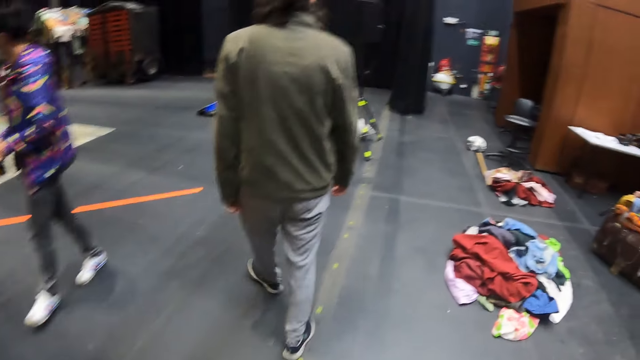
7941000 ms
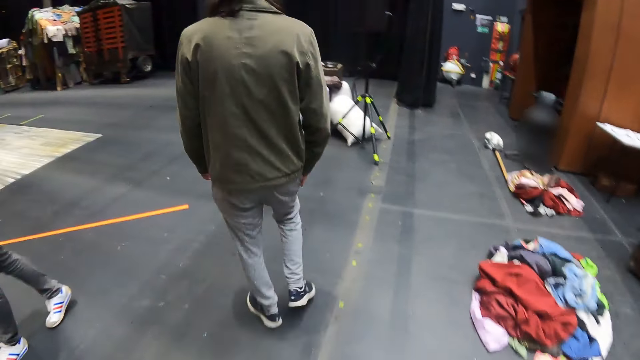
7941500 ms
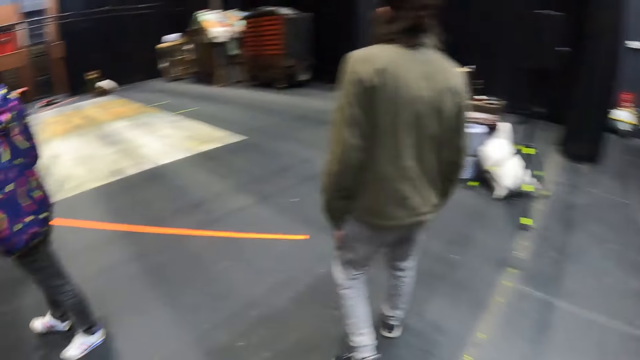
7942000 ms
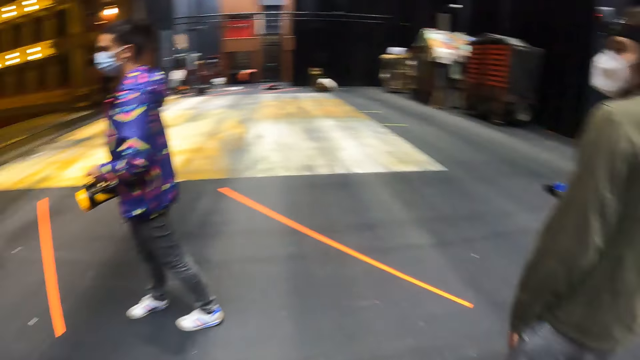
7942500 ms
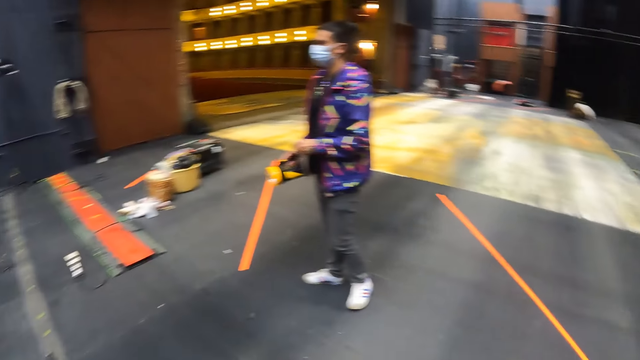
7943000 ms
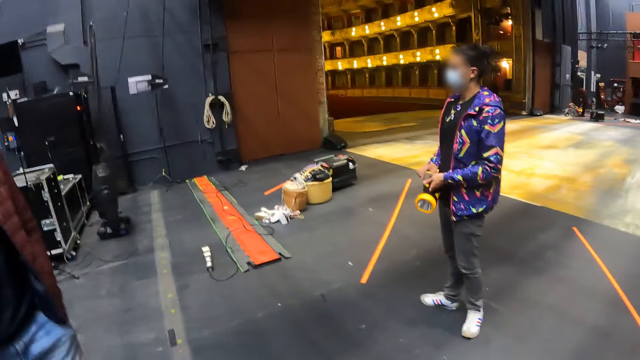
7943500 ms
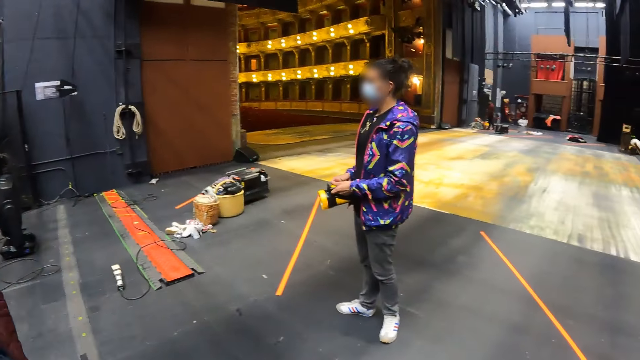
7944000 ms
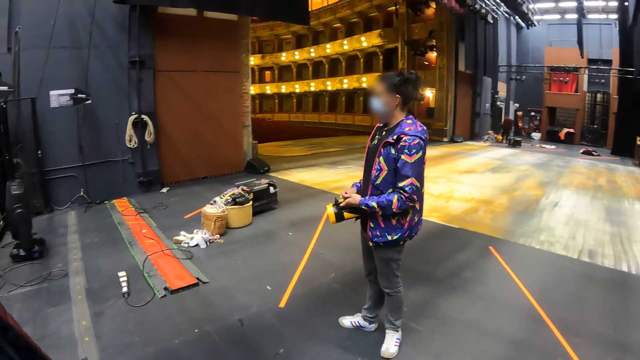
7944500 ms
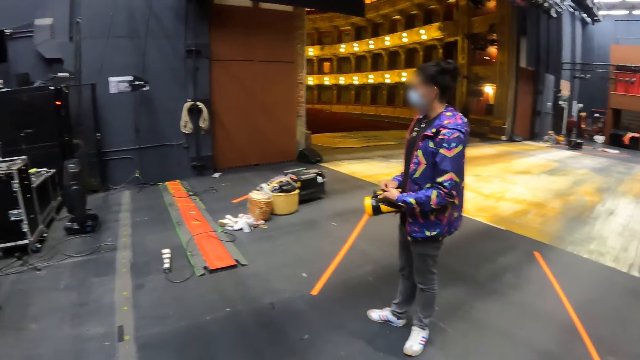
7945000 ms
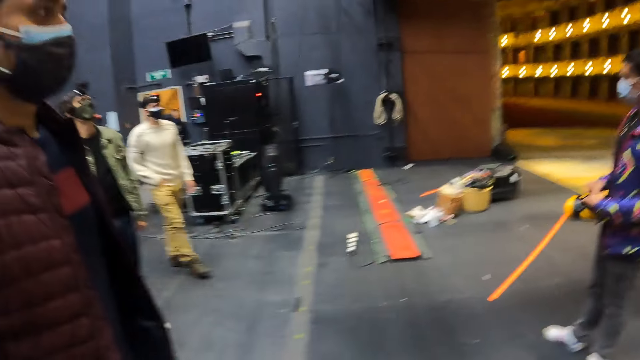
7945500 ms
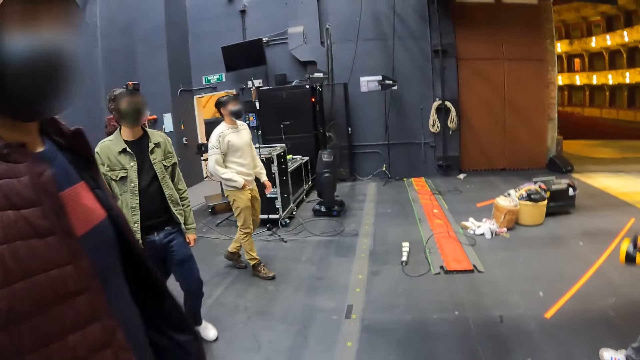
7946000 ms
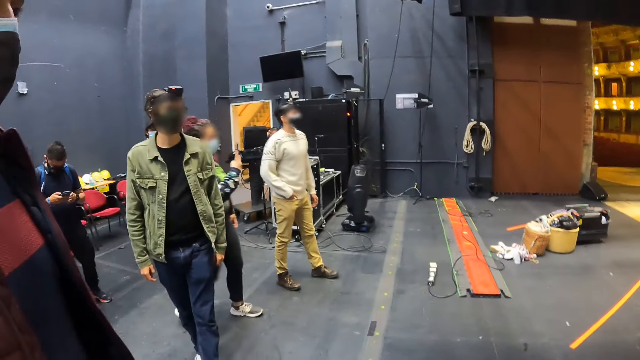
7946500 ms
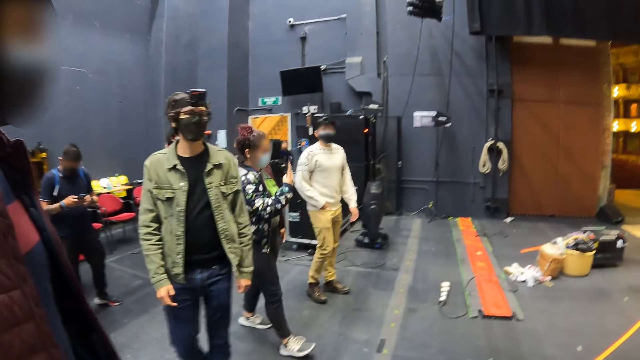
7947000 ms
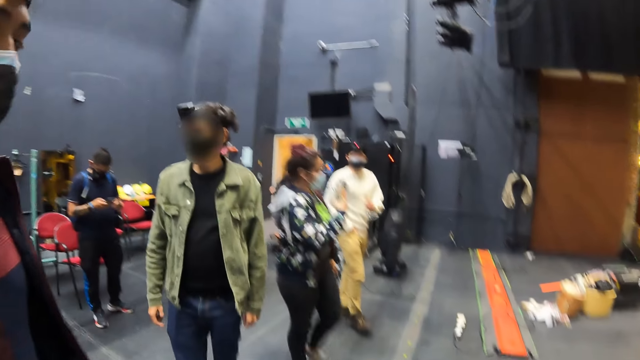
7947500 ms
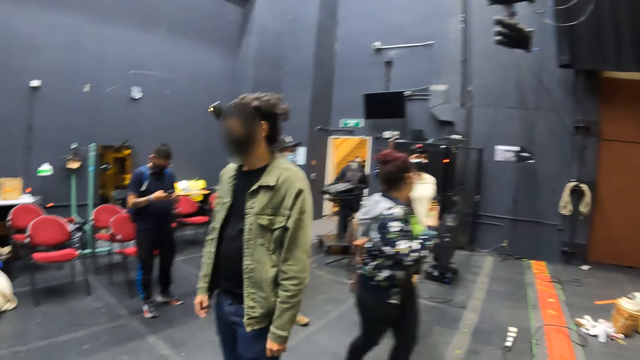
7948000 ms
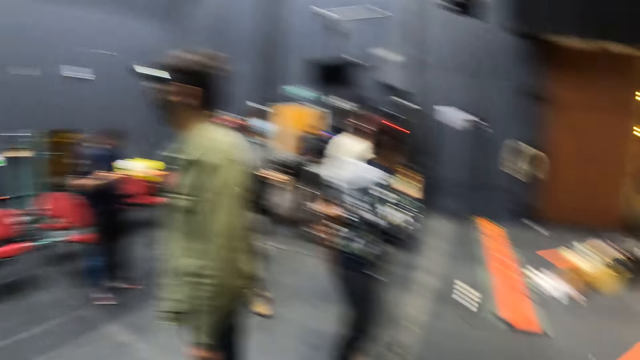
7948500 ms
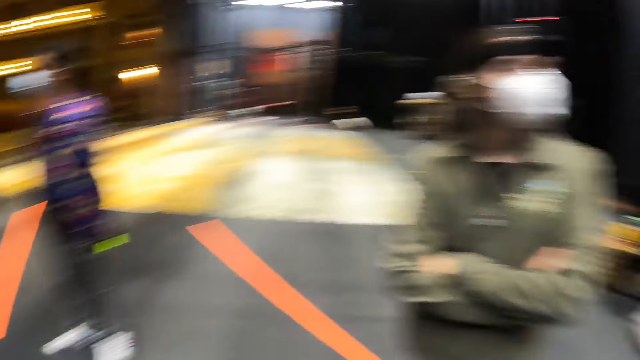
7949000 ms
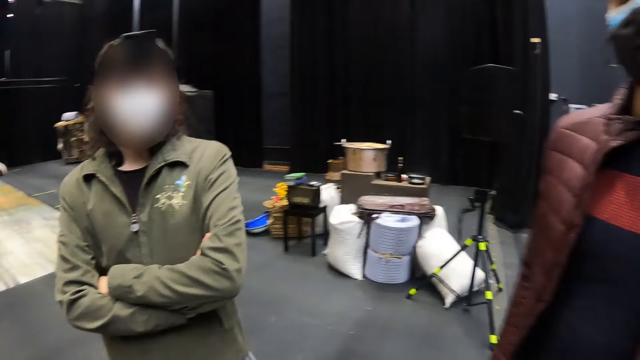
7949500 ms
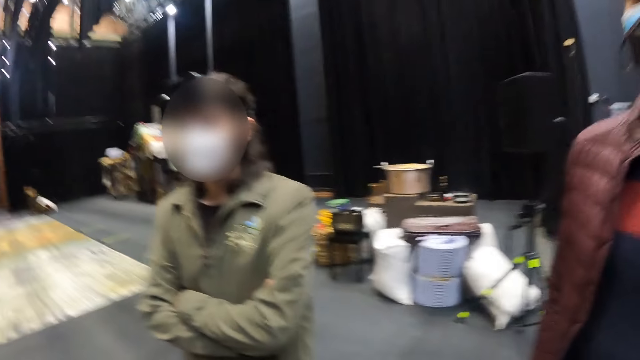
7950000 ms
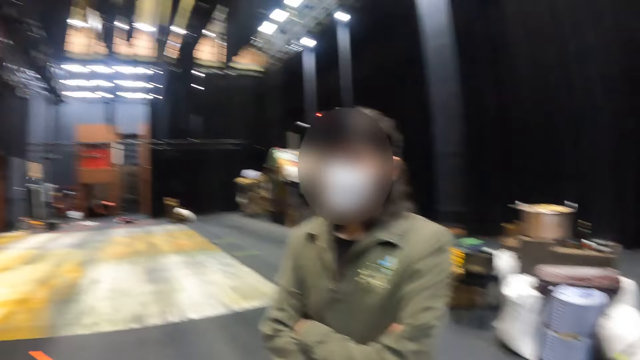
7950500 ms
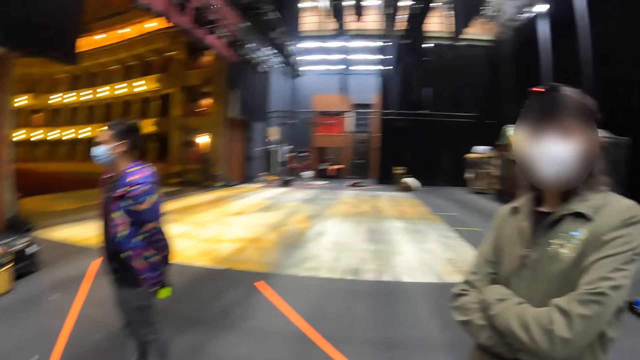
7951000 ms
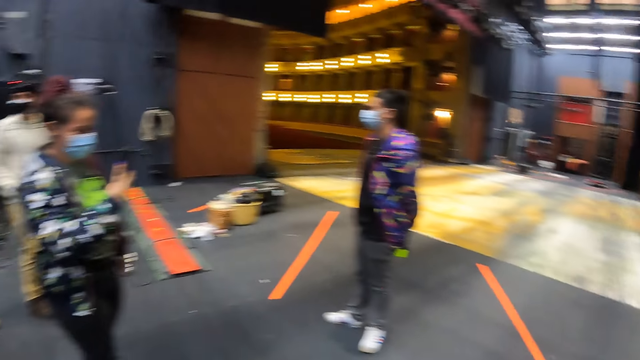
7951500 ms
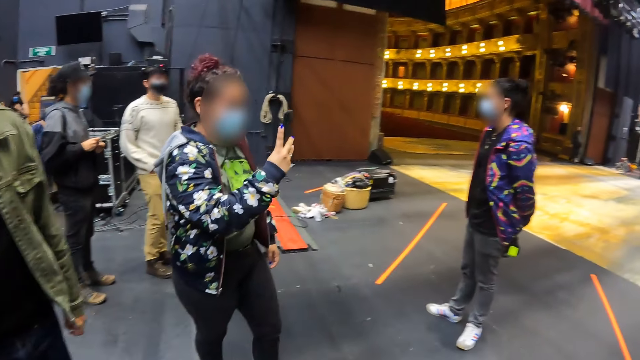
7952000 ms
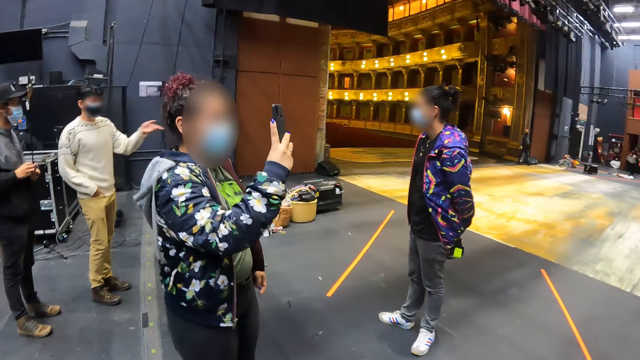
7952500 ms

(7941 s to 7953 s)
The camera wearer looks around the auditorium stage. They look around.

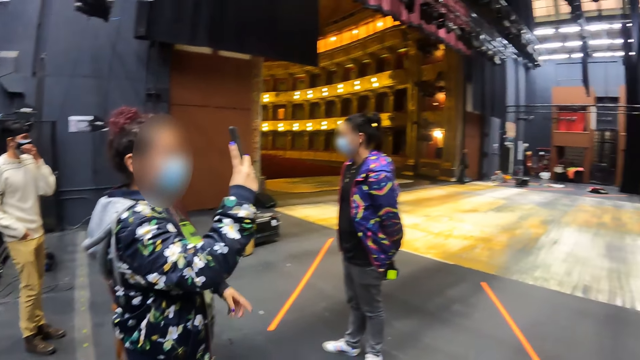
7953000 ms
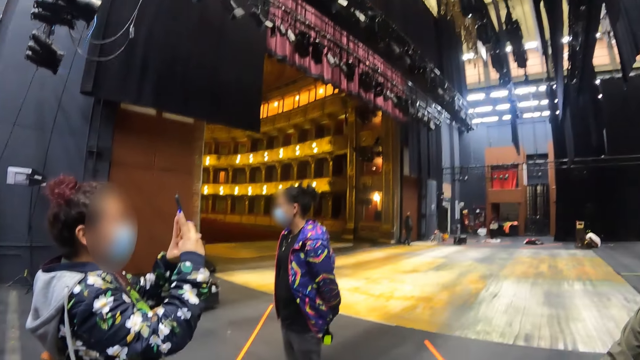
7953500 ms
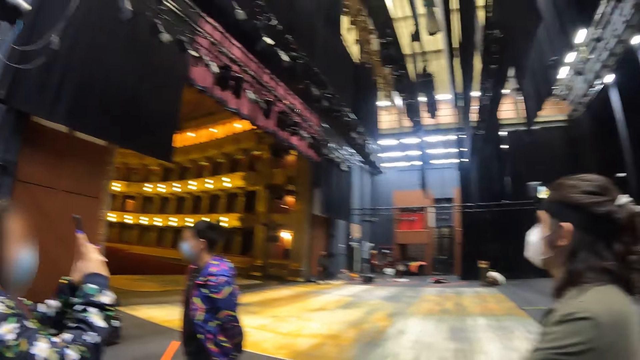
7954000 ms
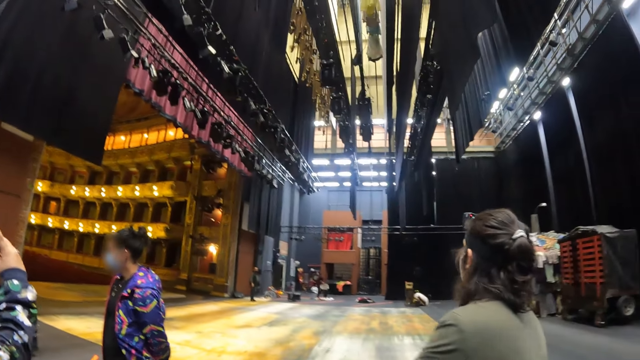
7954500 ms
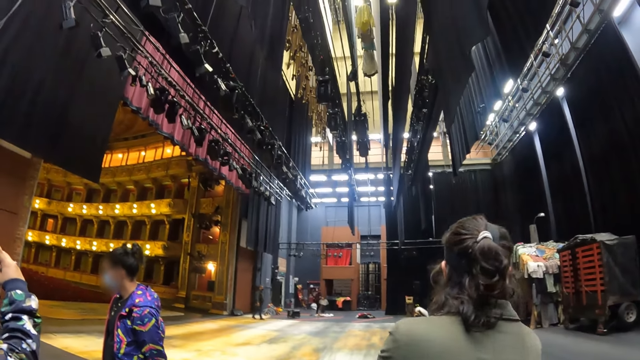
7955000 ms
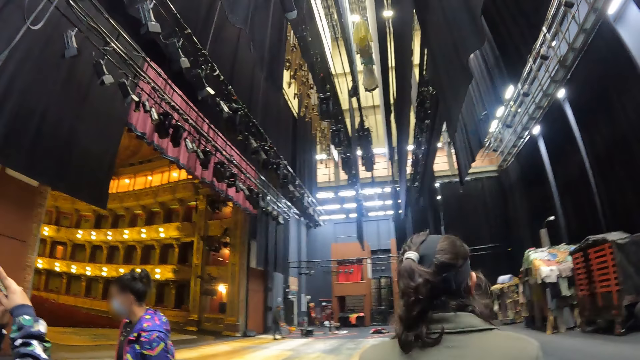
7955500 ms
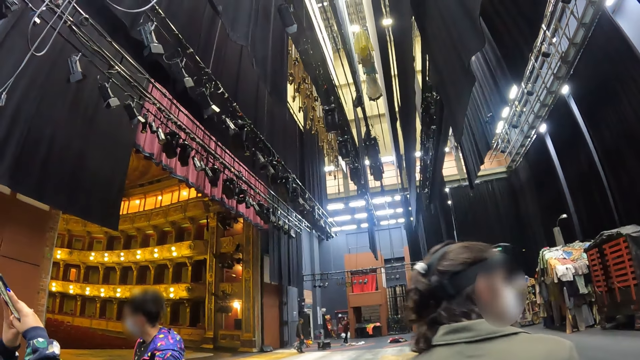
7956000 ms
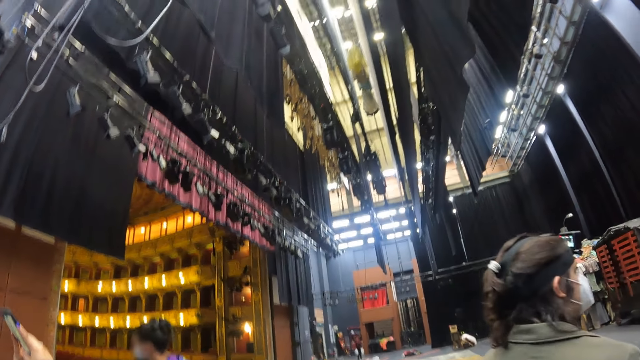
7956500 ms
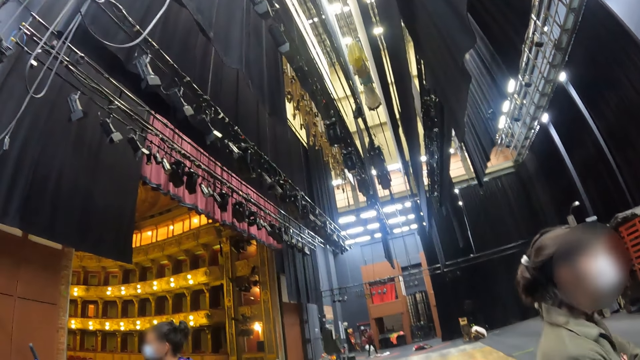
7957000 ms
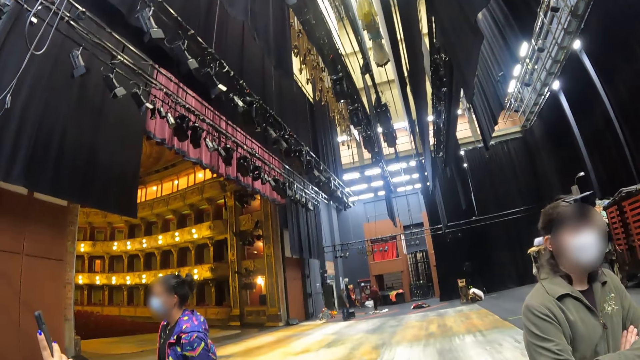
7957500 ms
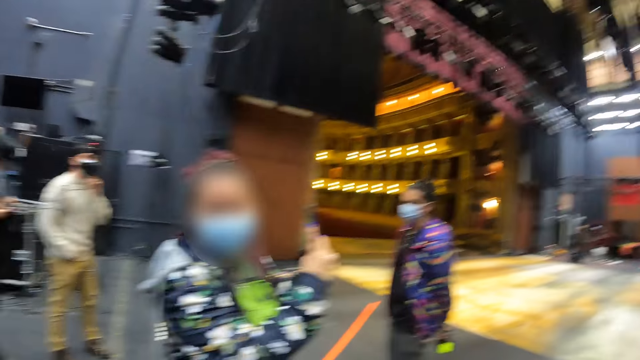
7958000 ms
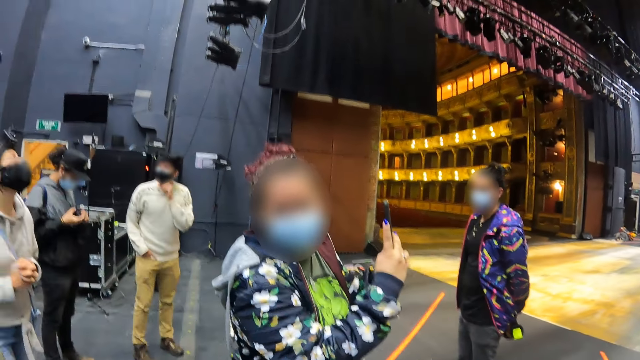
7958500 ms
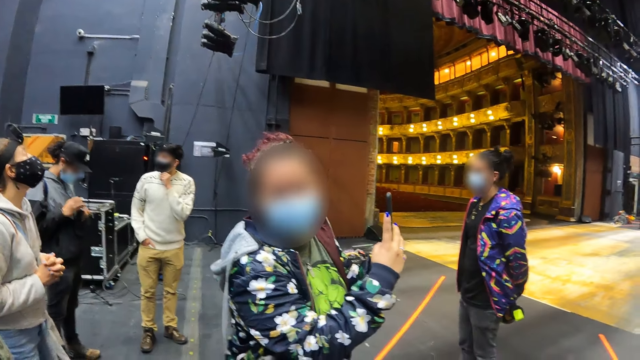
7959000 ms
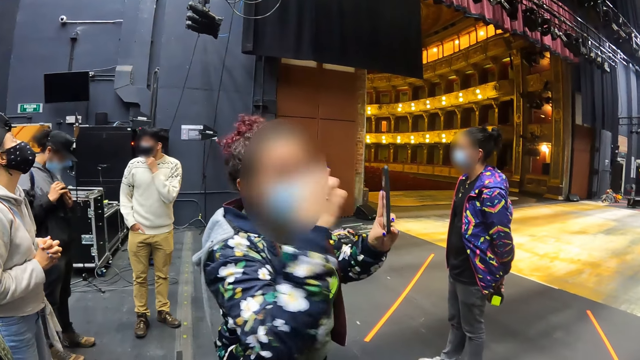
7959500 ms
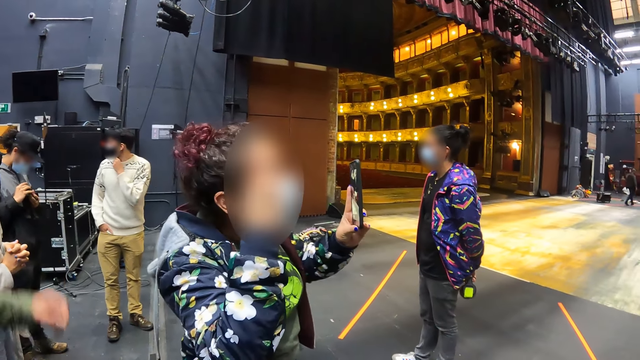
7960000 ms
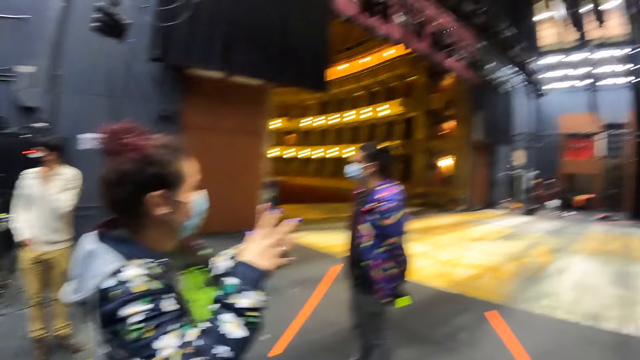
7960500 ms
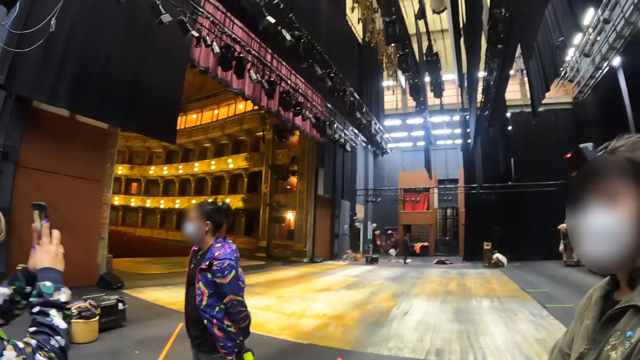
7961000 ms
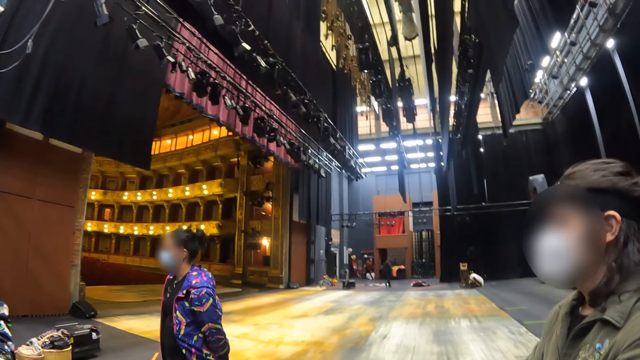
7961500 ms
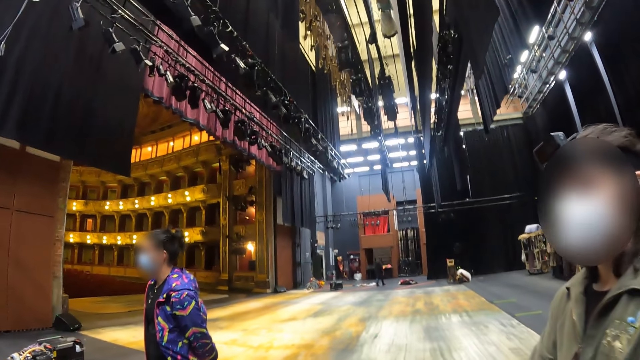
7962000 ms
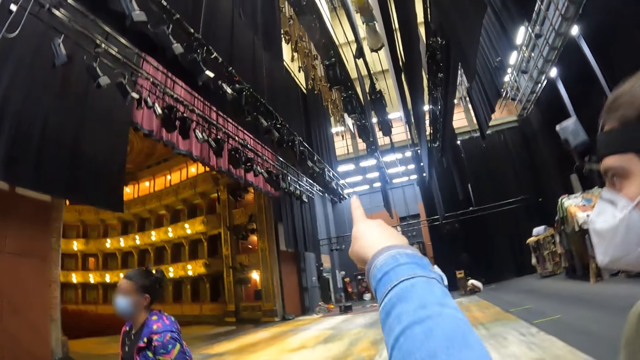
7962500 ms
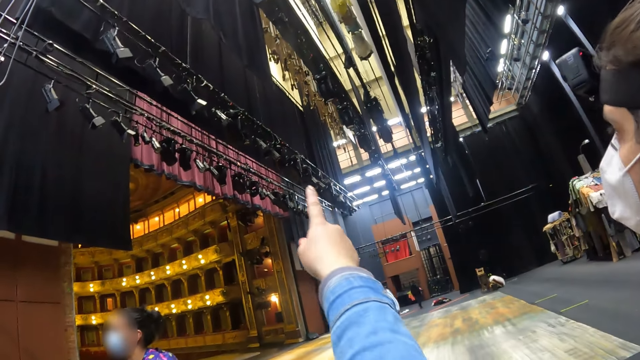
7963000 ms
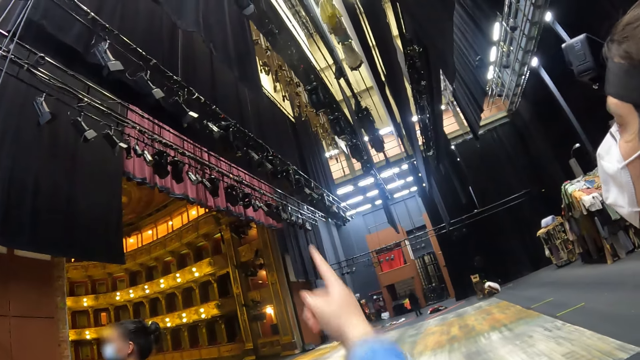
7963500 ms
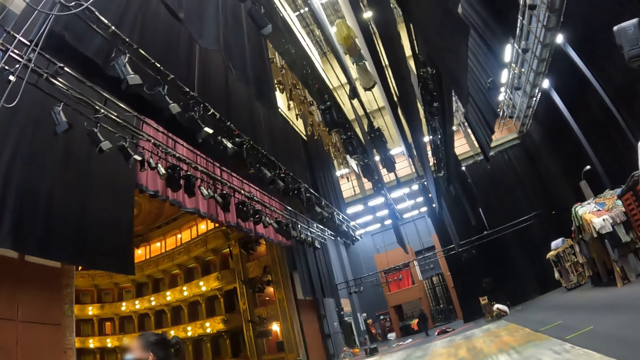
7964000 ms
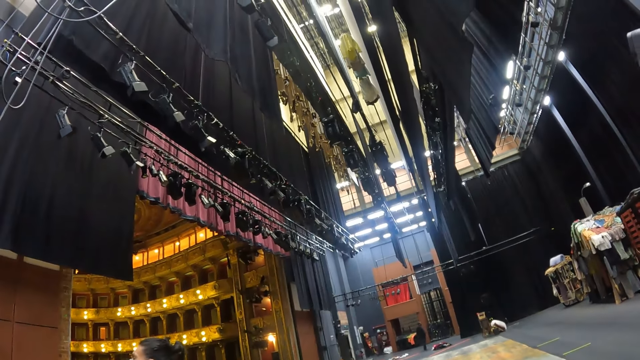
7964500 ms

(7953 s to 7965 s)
The camera wearer interacts with a woman. The woman holds a mobile phone. The camera wearer looks around the auditorium stage. They point at the ceiling.
